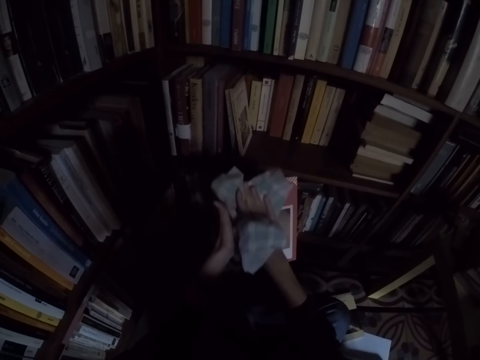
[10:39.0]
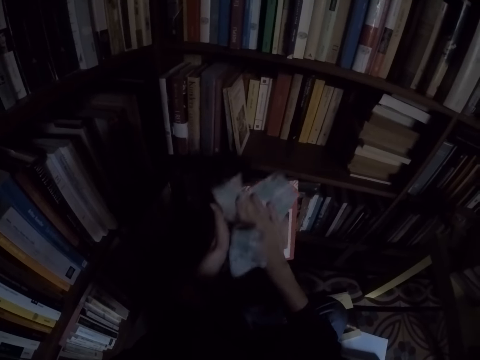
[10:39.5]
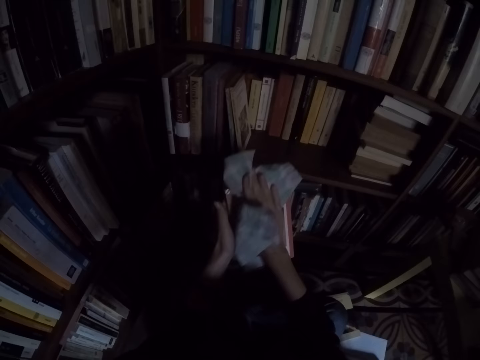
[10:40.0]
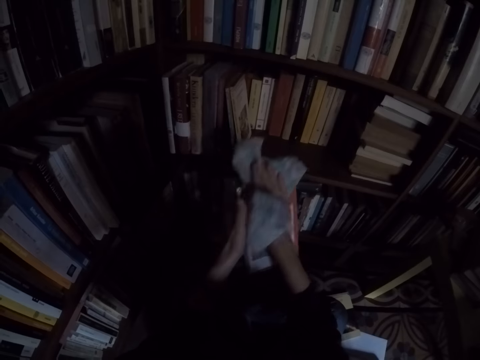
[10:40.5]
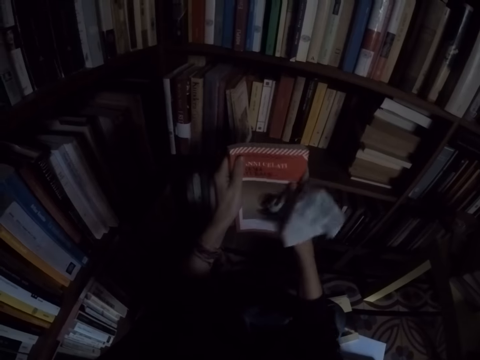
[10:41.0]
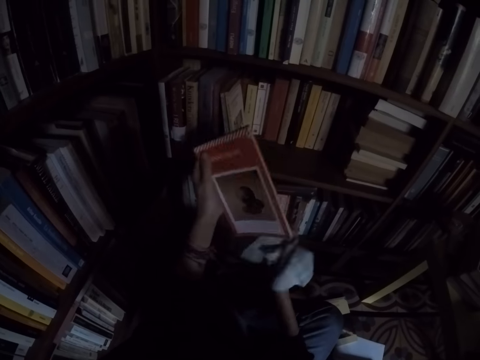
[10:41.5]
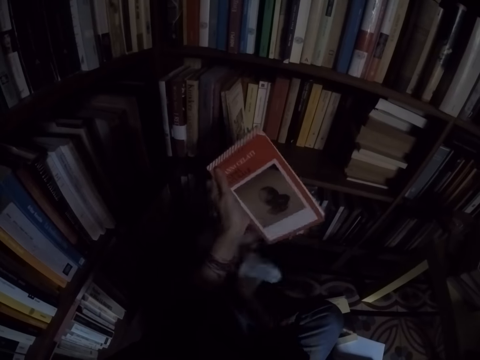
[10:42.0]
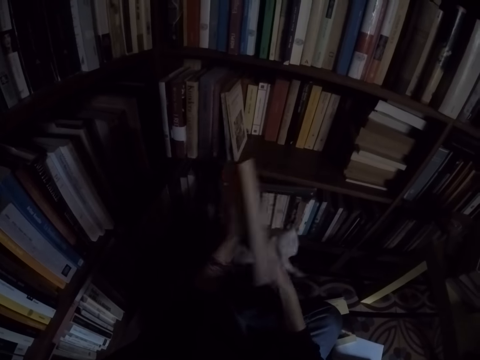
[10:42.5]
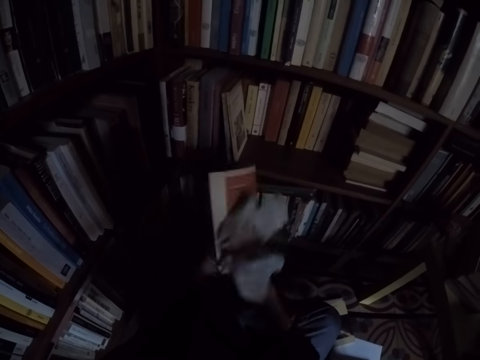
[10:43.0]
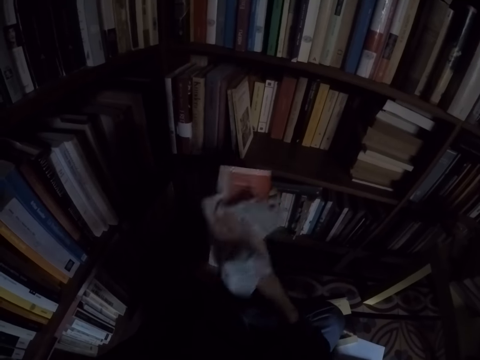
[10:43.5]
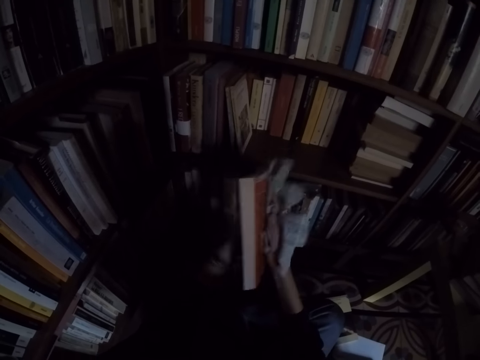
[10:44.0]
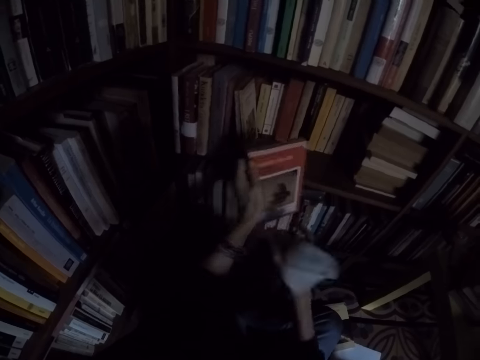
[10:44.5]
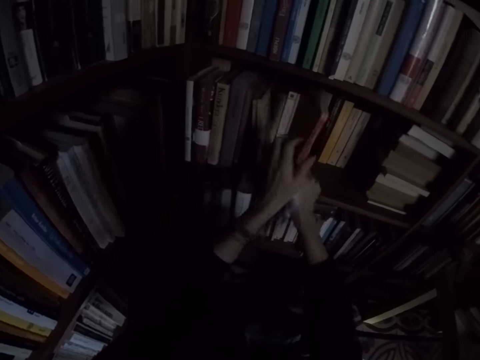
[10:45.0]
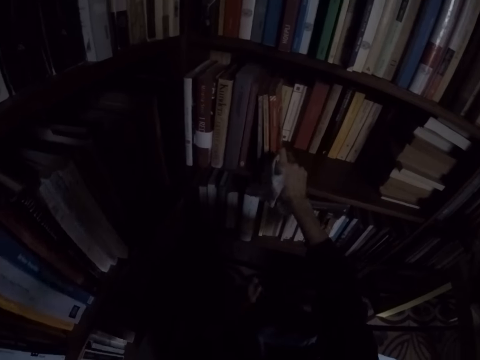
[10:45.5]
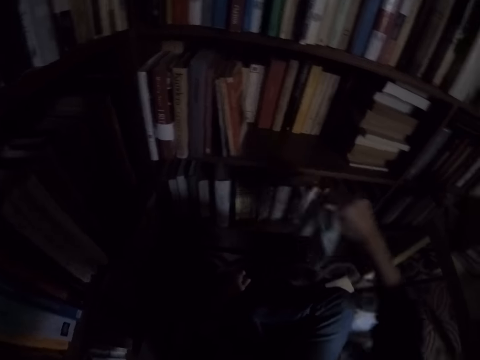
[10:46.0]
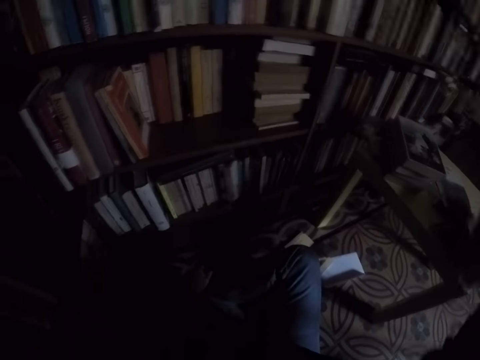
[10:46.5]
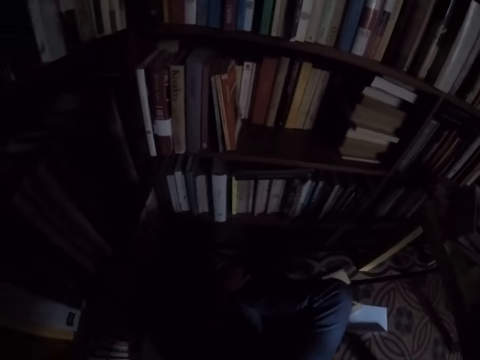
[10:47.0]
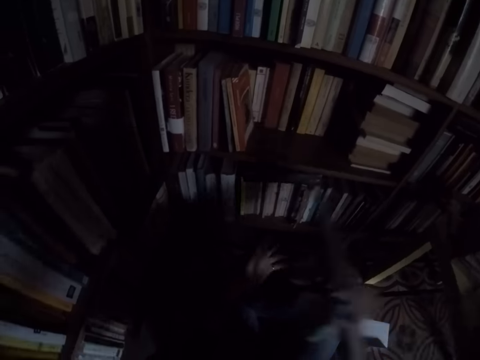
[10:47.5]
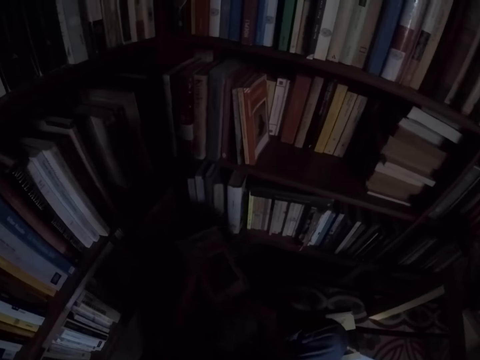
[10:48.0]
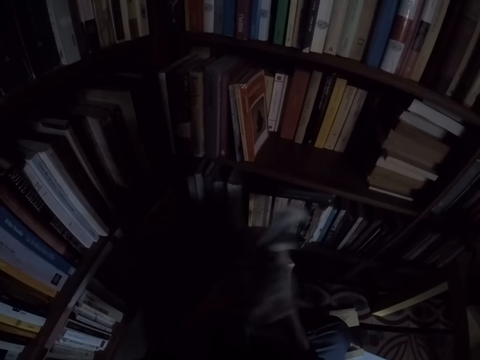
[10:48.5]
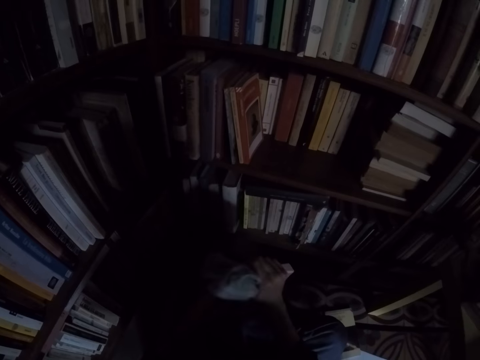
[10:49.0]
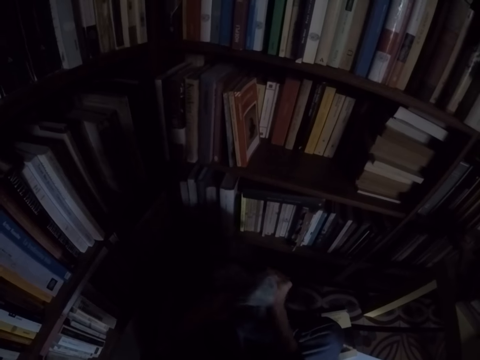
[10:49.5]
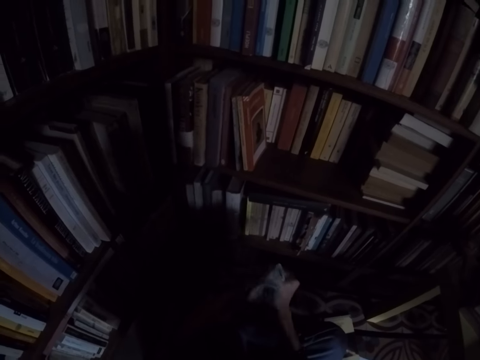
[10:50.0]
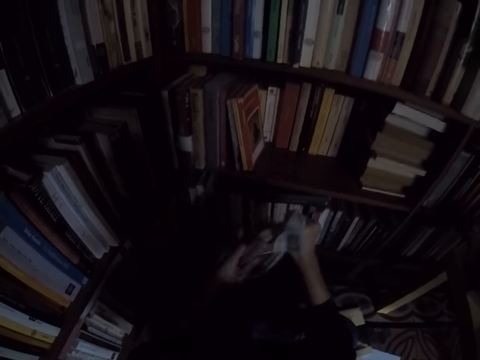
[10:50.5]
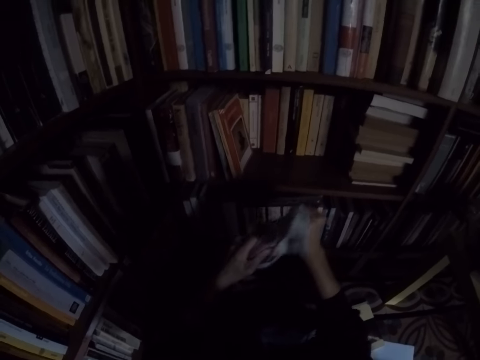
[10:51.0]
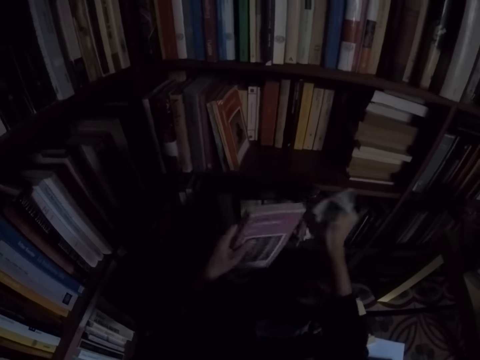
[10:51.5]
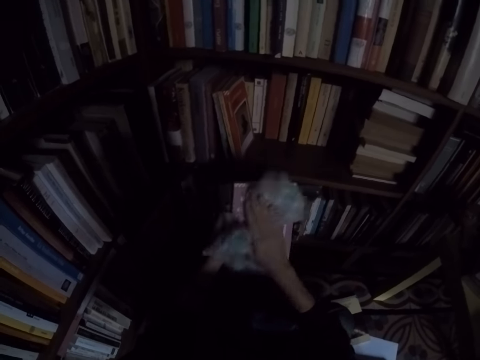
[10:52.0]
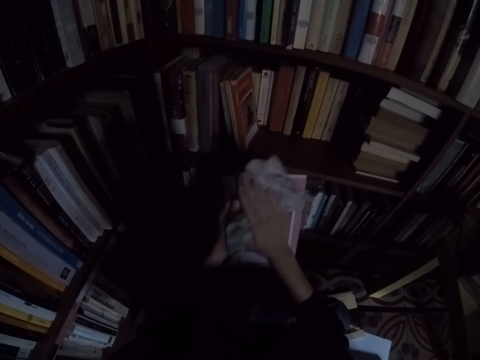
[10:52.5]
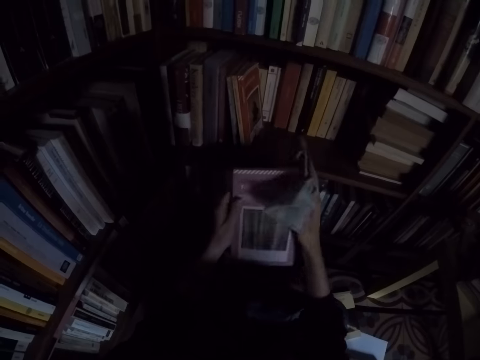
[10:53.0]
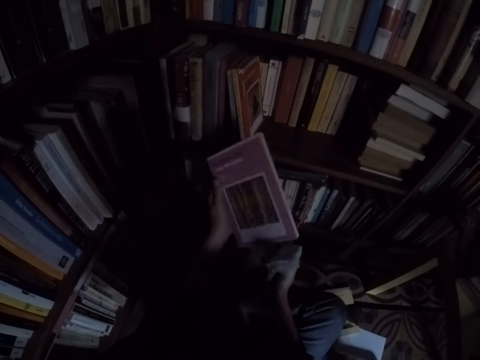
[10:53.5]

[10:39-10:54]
The camera wearer places the book on the shelf with his right hand. He picks the book from the table. He moves the book to his left hand. He cleans the book with the rag in his right hand.

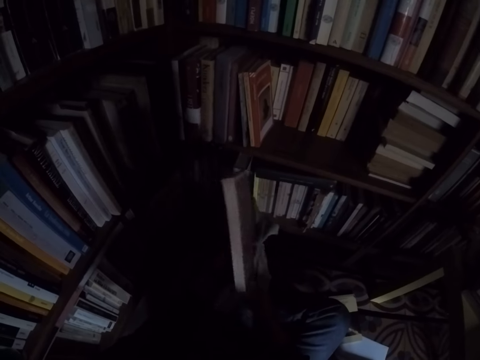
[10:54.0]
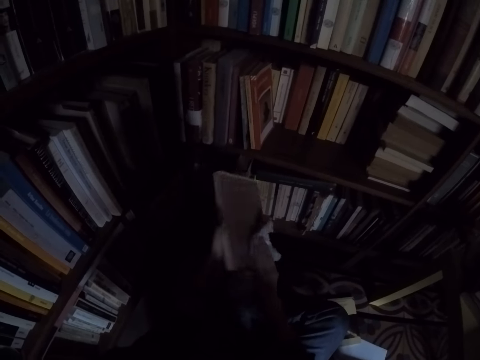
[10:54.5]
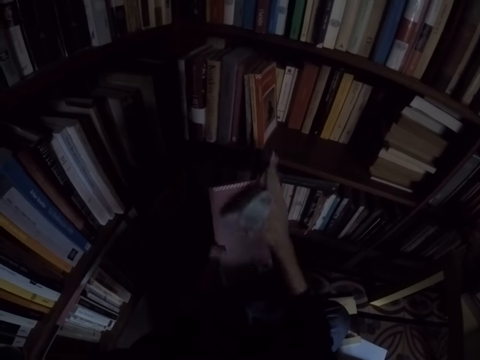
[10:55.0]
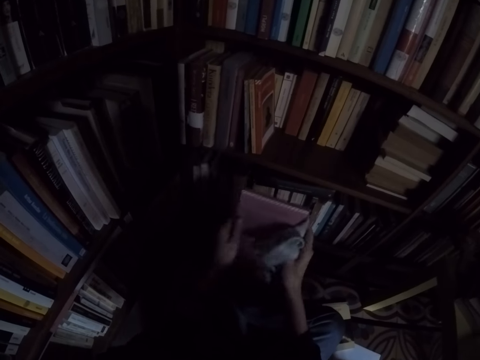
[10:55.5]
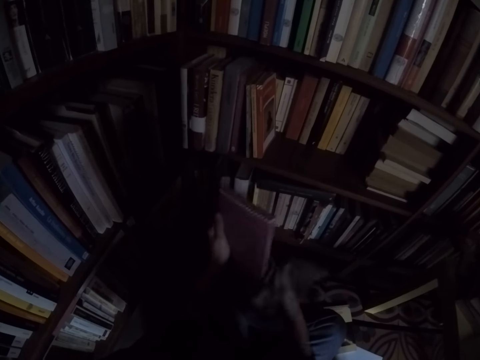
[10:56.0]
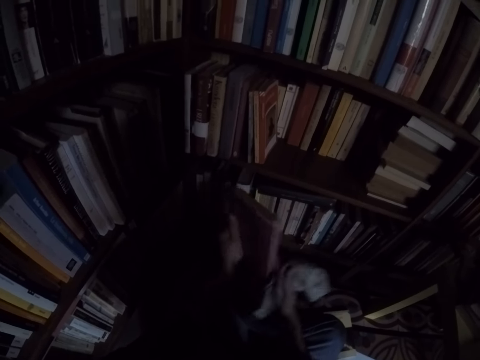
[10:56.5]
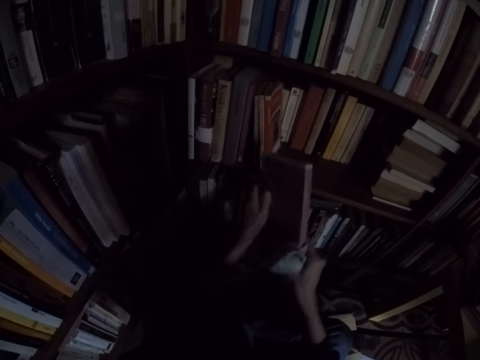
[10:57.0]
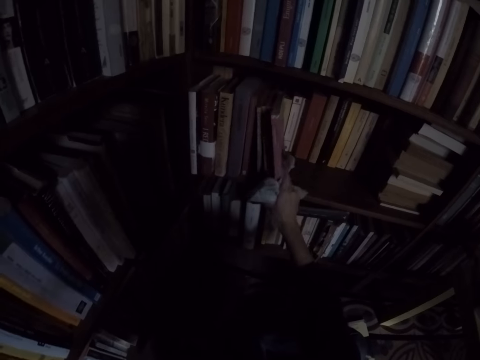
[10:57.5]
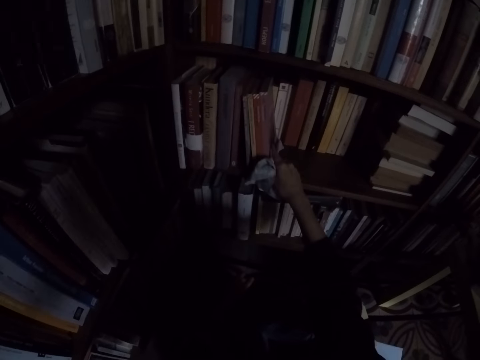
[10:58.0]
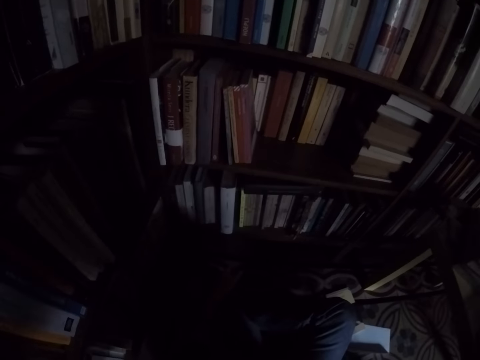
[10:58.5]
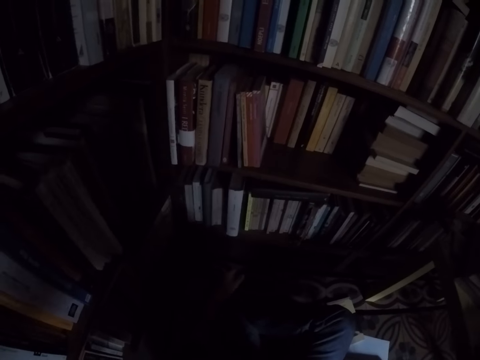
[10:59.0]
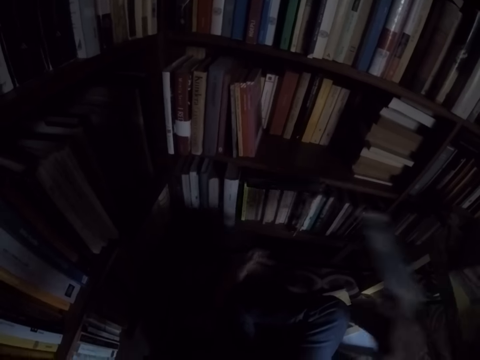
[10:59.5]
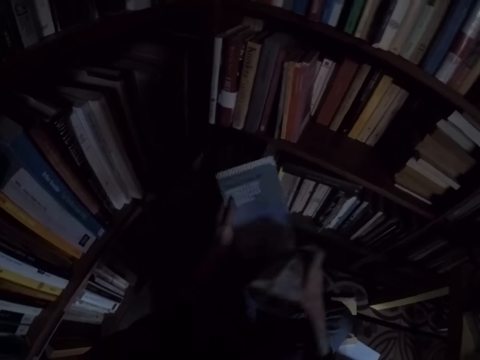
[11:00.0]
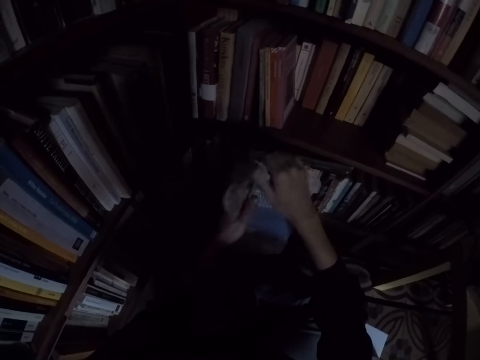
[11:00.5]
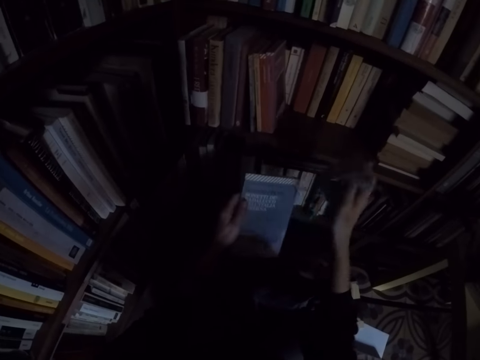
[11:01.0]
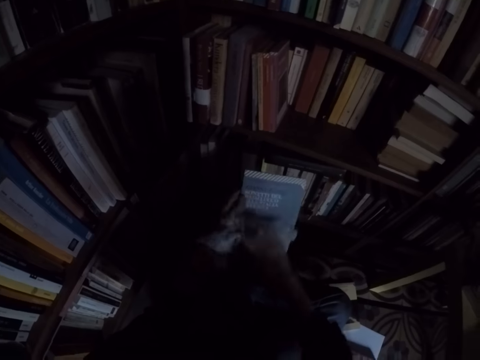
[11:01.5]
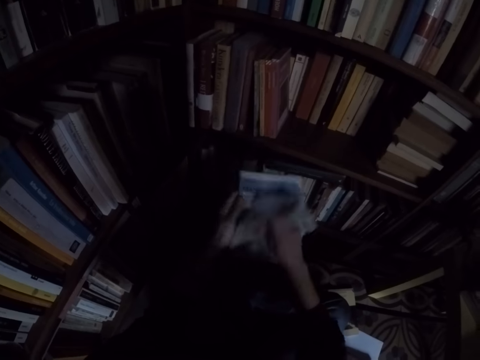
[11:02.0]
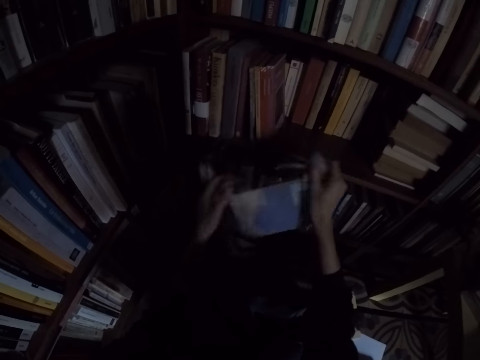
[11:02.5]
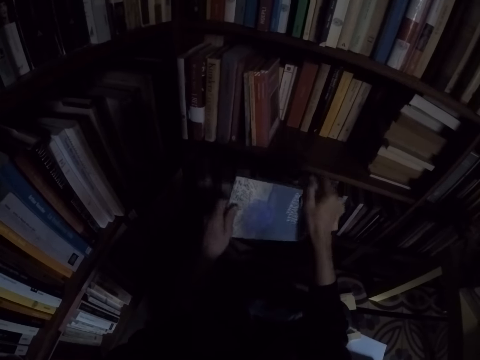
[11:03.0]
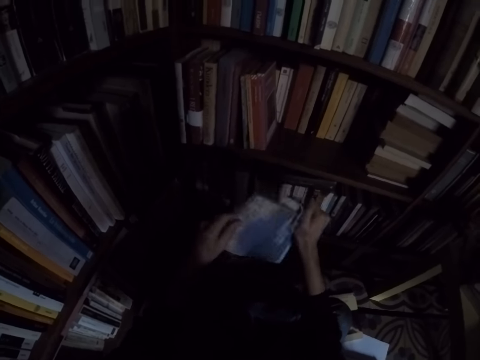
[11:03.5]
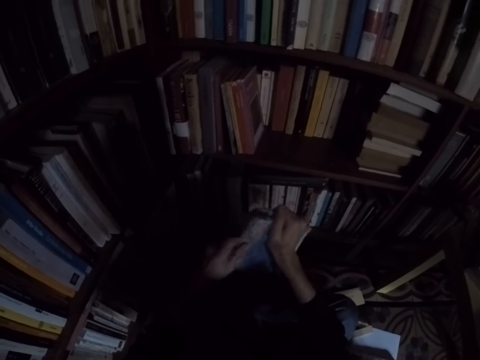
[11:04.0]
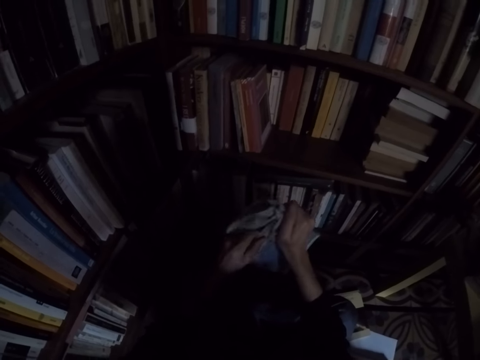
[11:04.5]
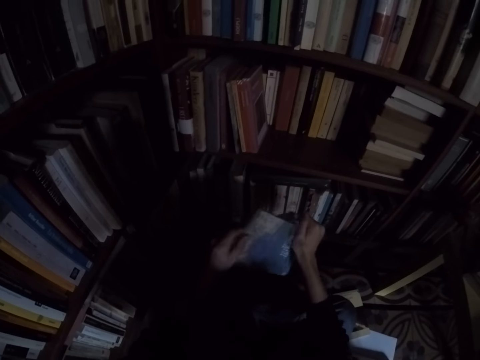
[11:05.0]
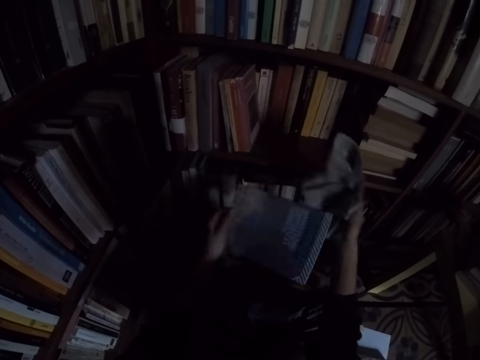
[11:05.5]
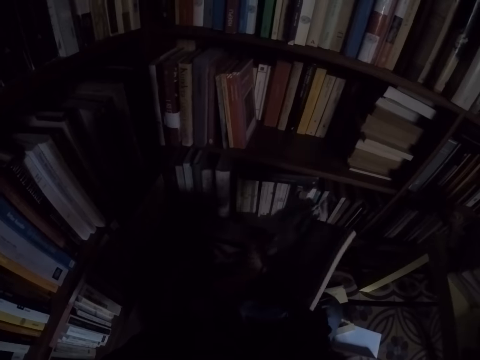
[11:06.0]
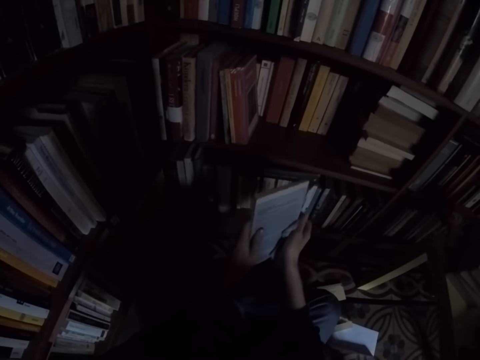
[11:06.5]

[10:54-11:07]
The camera wearer places the book on the shelf with his right hand. He picks the book from the table. He moves the book to his left hand. He cleans the book with the rag in his right hand.
